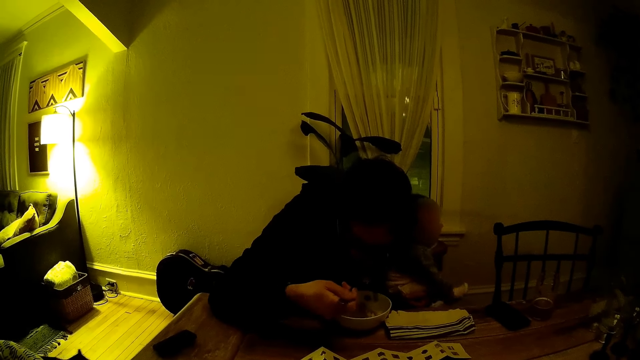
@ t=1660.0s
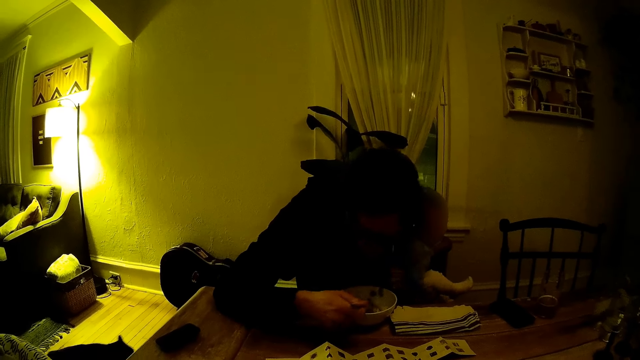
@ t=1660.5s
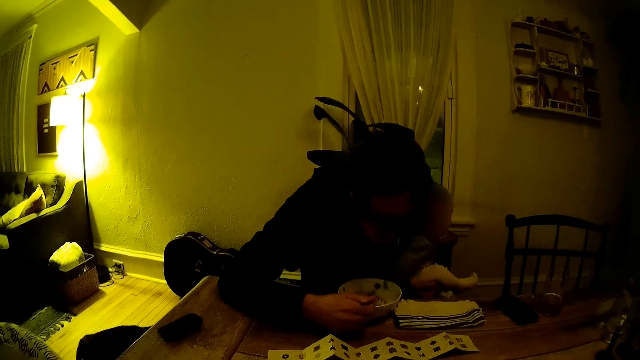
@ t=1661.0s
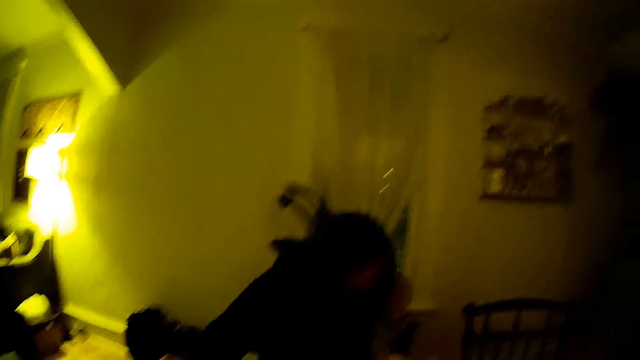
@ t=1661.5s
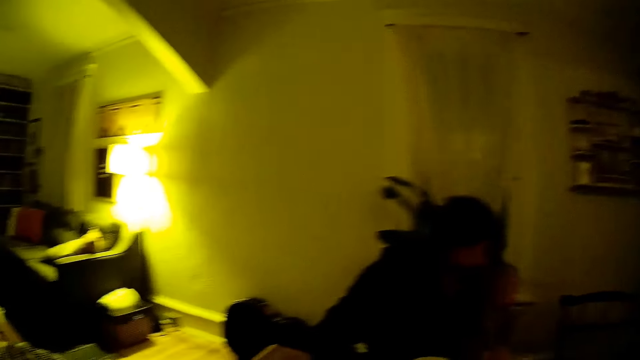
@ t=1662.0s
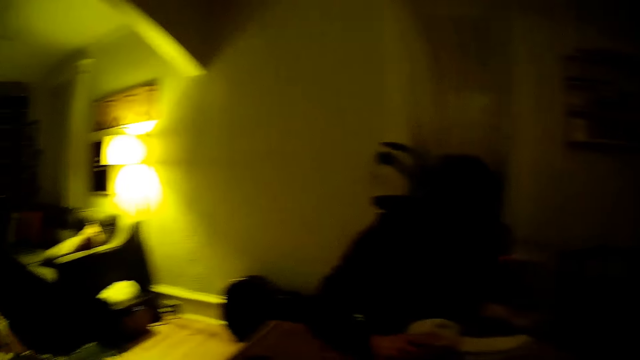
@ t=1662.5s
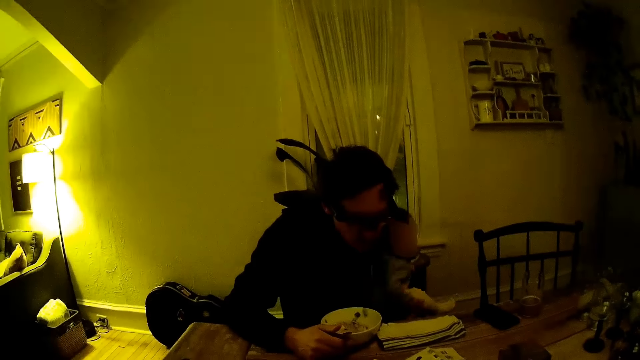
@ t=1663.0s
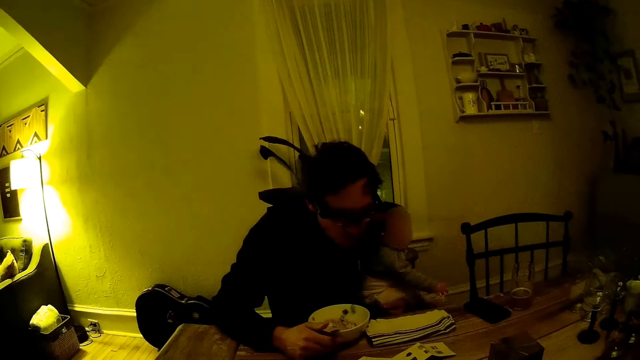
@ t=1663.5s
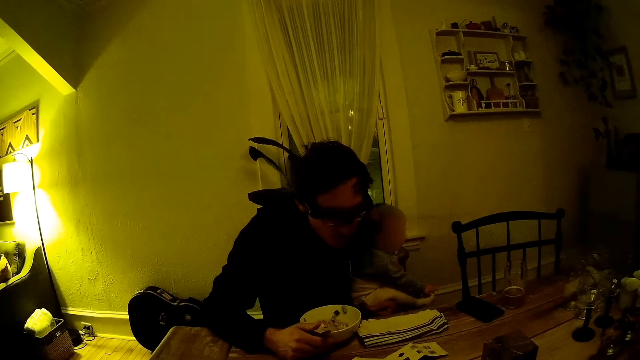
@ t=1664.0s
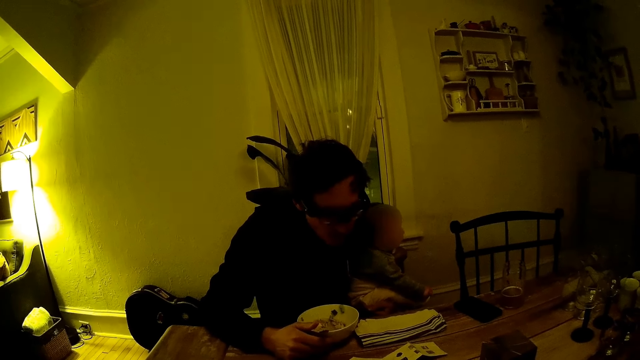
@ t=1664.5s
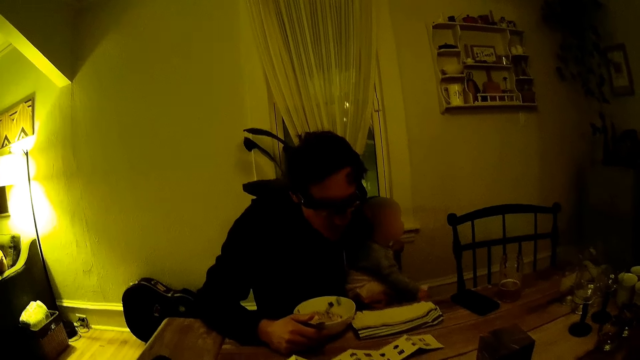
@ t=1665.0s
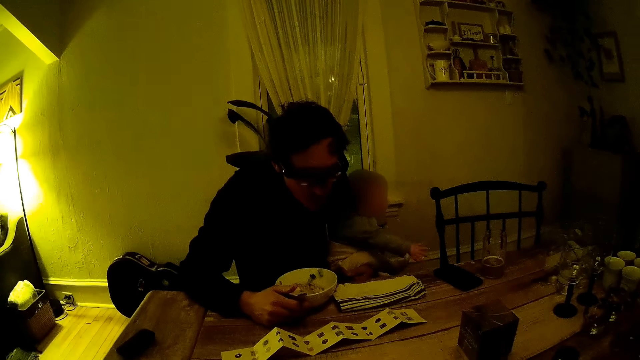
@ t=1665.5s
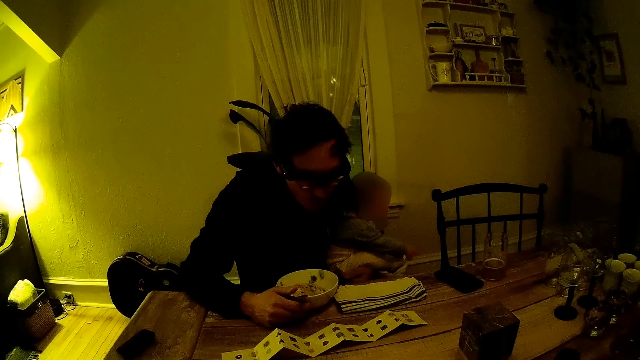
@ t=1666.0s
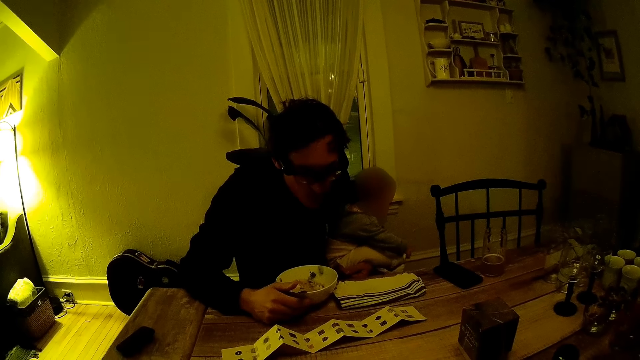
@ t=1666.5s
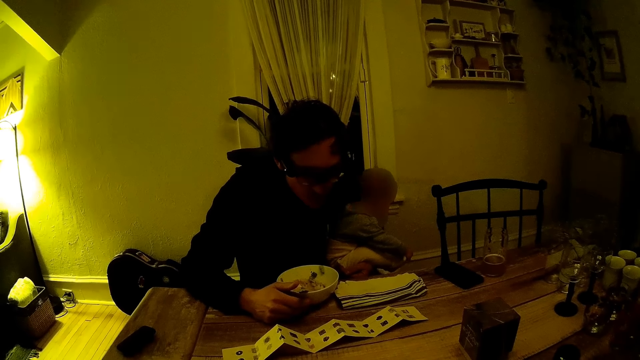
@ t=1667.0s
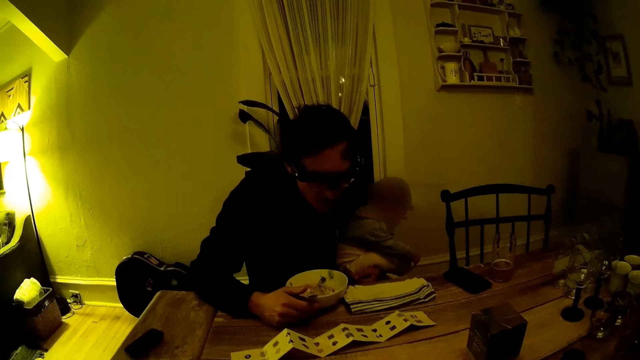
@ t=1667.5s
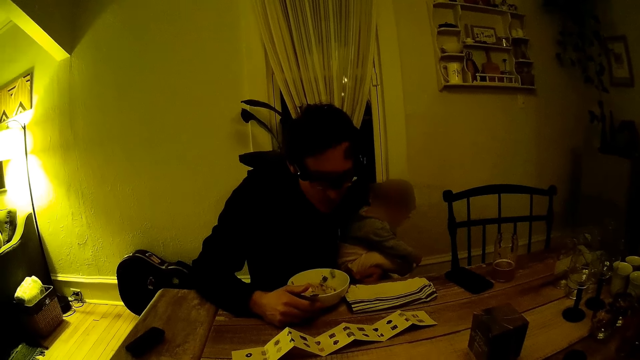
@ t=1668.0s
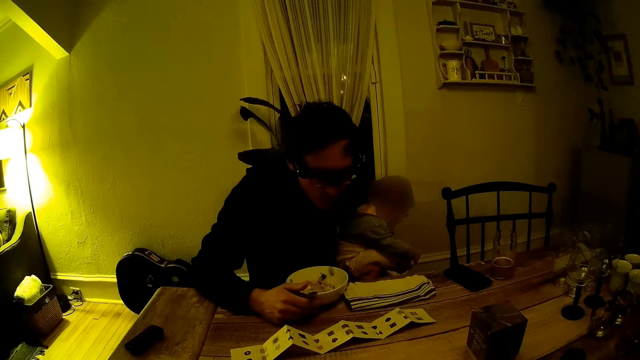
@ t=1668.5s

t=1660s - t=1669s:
A man places the spoon in the bowl. The camera wearer talks to the man. The man reads the manual.

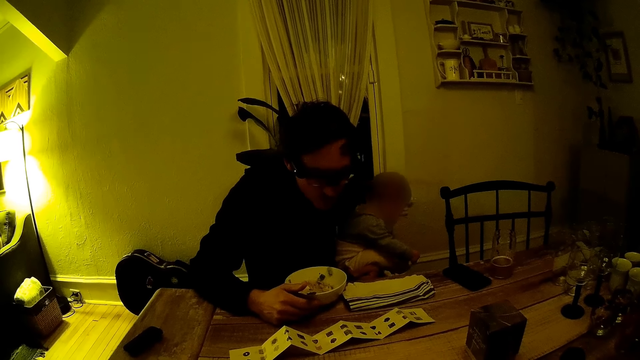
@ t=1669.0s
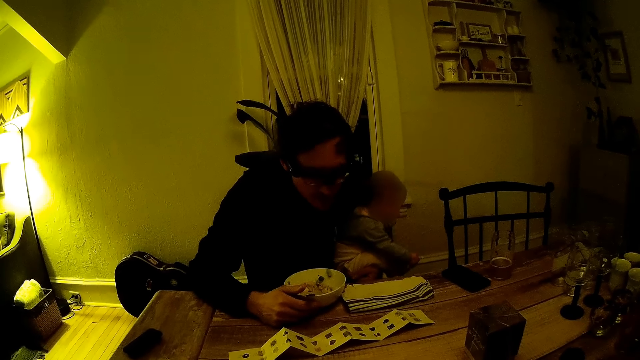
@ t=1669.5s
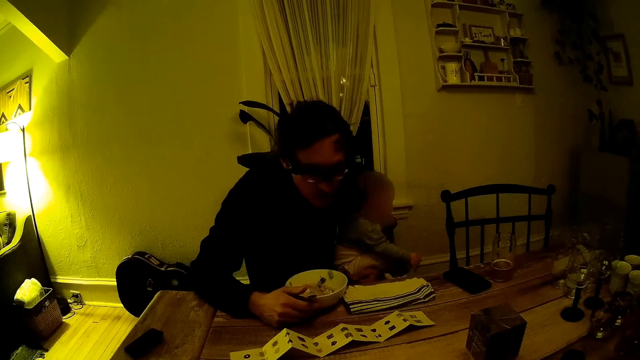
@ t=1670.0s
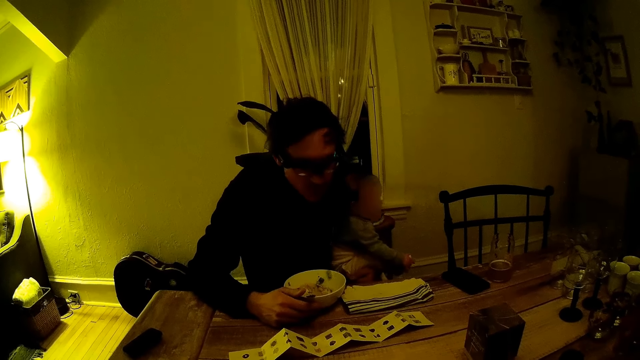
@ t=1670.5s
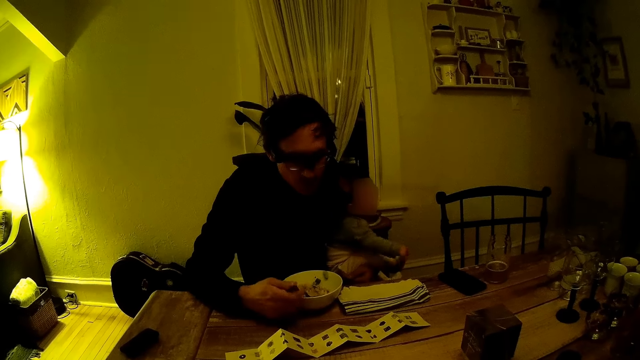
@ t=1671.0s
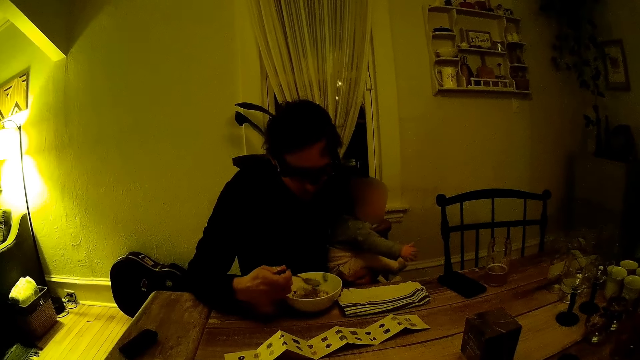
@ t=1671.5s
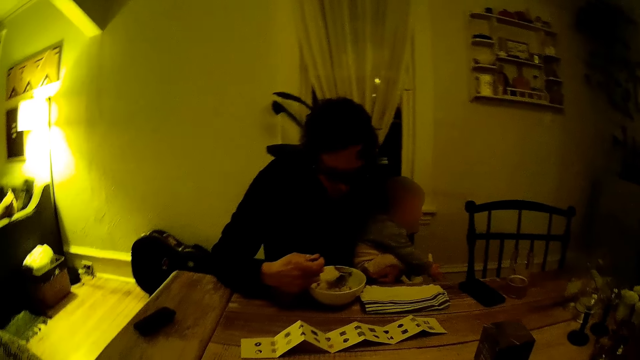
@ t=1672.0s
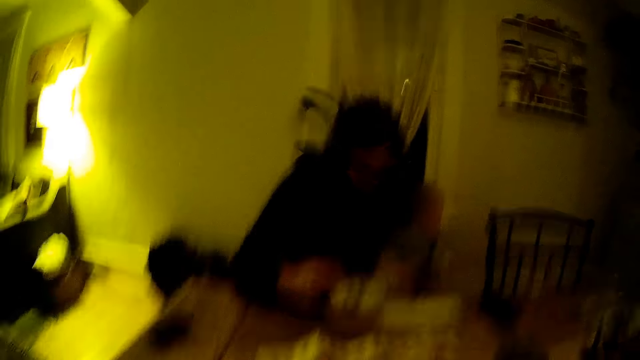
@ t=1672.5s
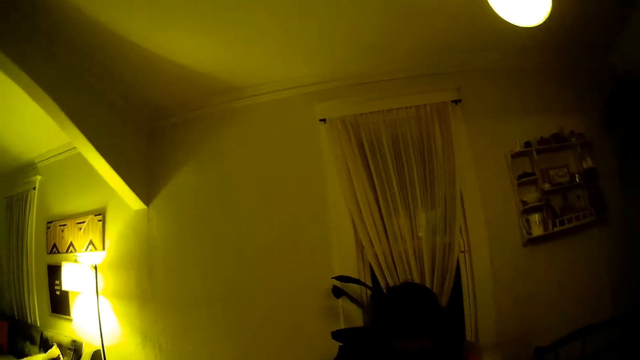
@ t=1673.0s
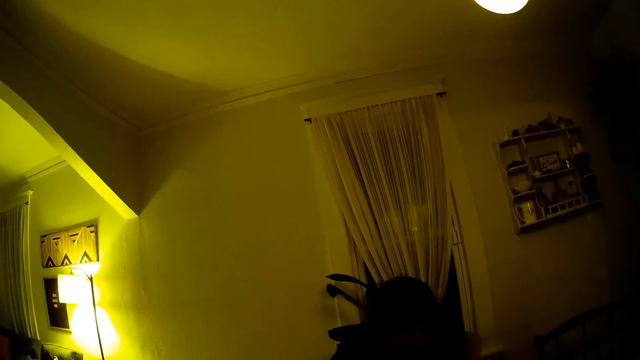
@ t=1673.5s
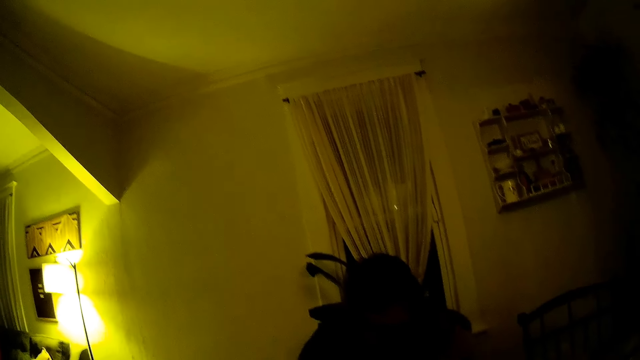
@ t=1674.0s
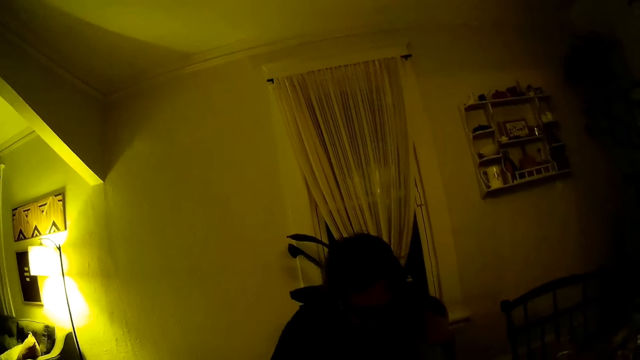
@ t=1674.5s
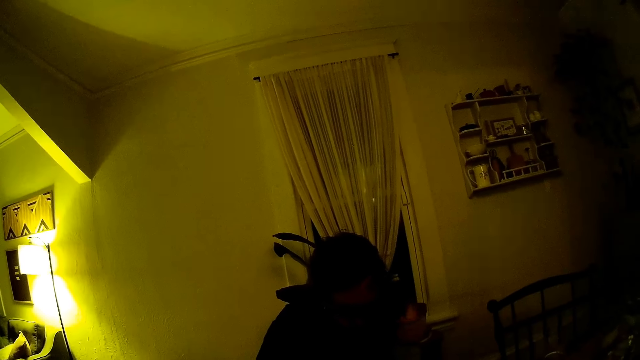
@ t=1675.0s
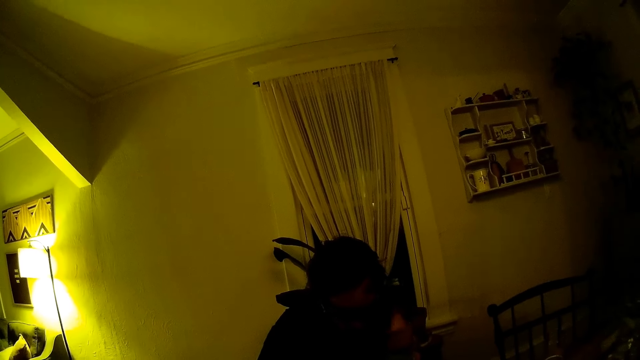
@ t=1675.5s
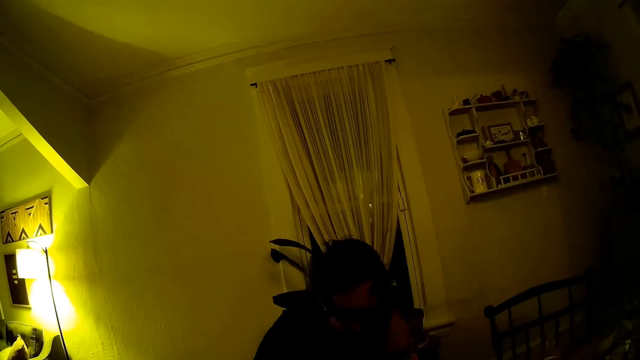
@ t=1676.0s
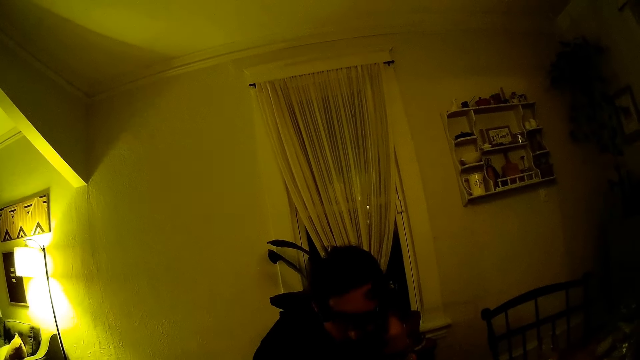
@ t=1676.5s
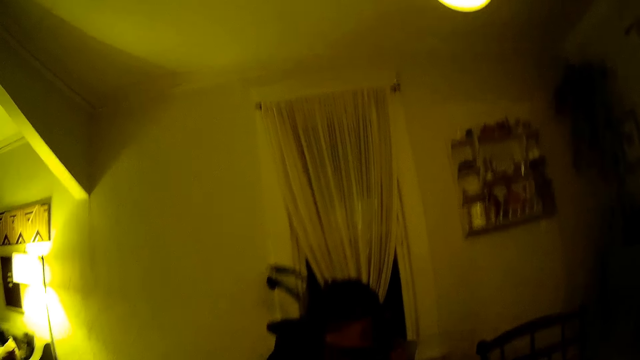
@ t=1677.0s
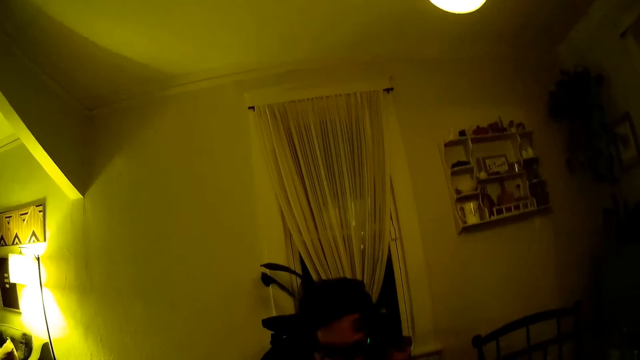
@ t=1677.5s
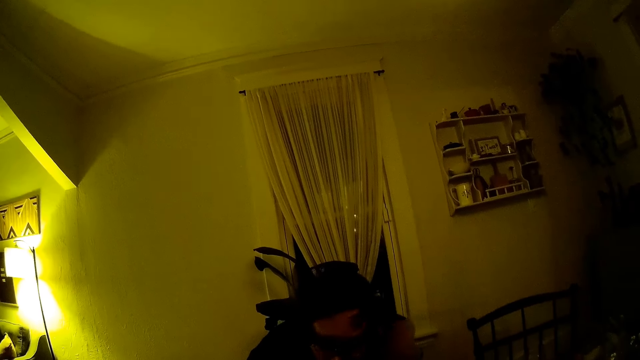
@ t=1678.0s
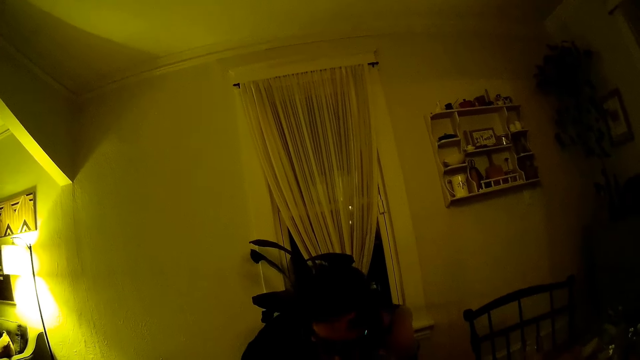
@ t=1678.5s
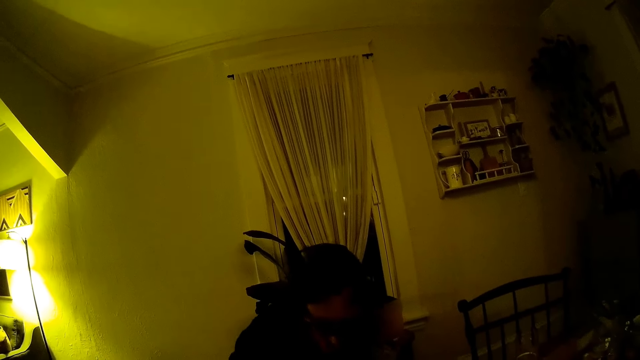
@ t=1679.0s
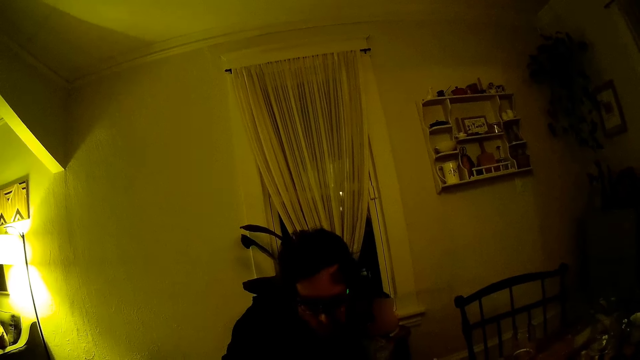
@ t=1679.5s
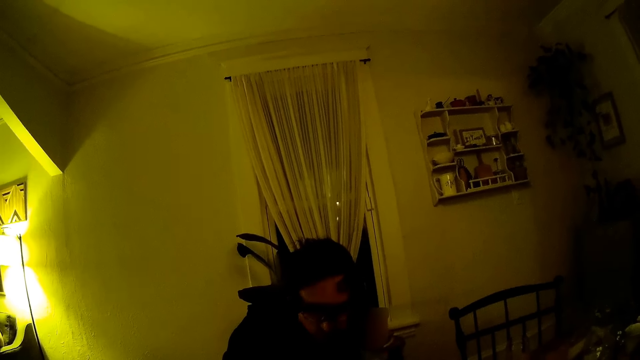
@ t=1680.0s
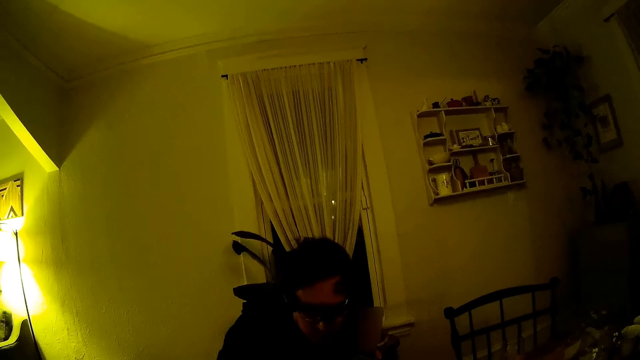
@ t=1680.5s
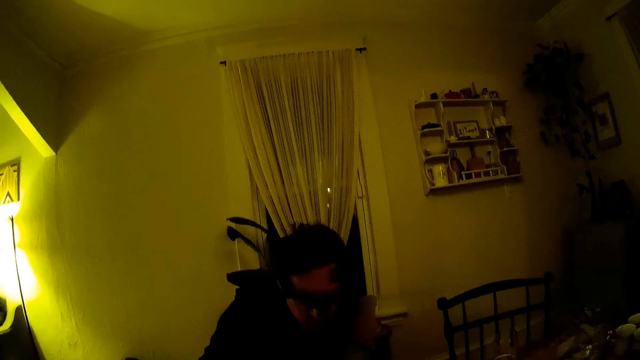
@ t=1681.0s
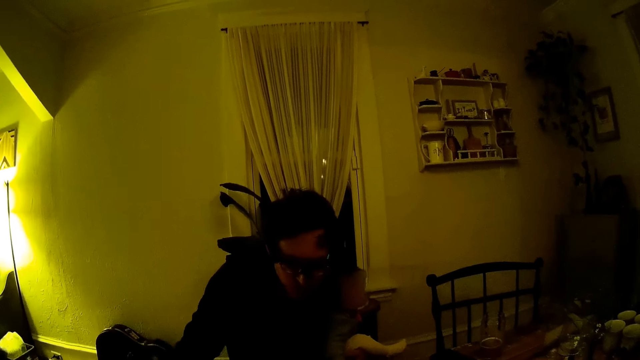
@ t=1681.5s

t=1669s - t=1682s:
A man picks up the spoon from the bowl. The camera wearer stares at the ceiling. The man moves the piece of food with the spoon. The camera wearer stares at the man.
